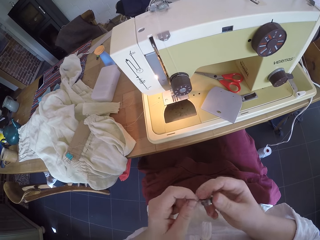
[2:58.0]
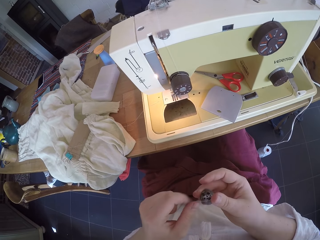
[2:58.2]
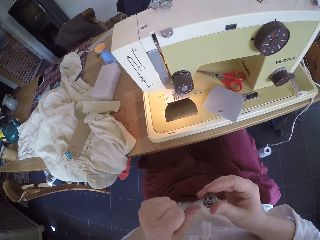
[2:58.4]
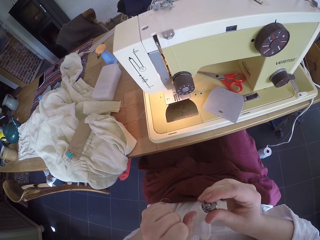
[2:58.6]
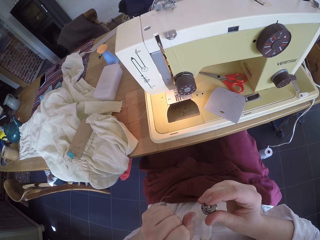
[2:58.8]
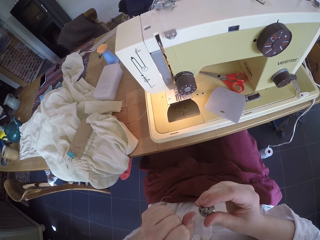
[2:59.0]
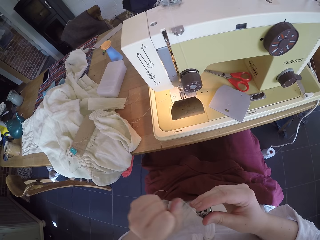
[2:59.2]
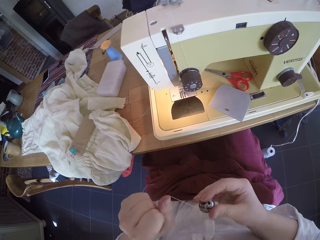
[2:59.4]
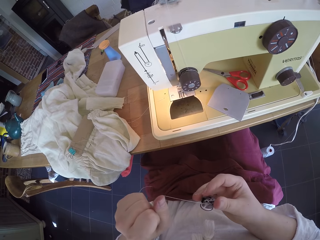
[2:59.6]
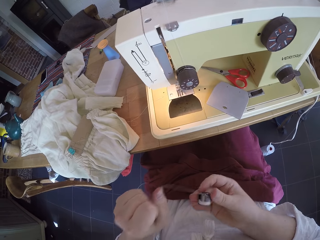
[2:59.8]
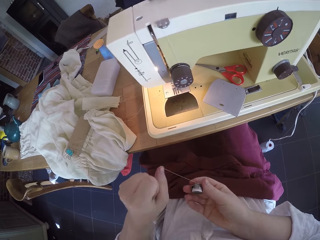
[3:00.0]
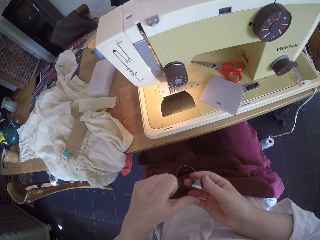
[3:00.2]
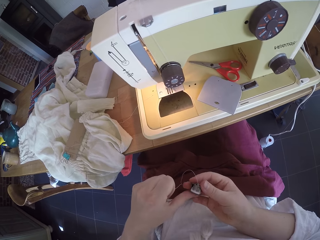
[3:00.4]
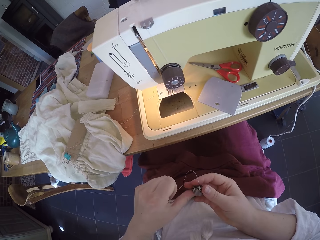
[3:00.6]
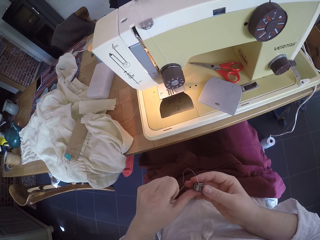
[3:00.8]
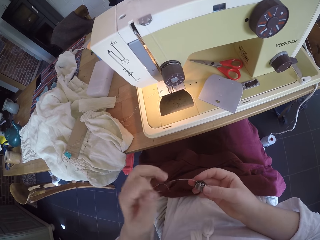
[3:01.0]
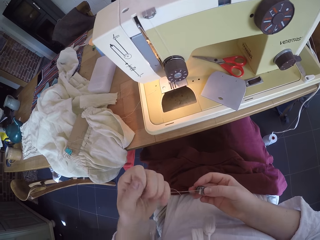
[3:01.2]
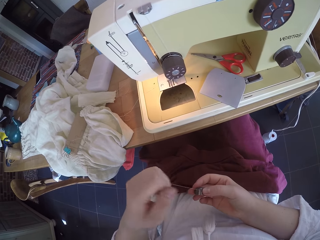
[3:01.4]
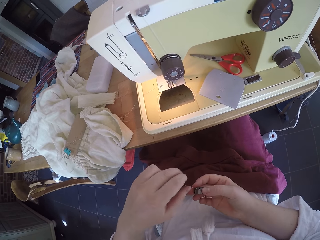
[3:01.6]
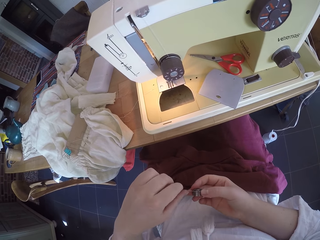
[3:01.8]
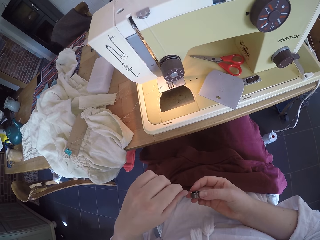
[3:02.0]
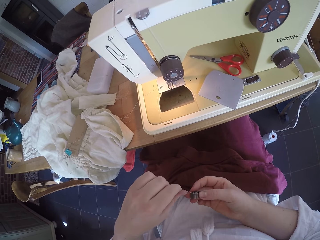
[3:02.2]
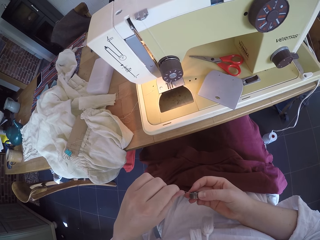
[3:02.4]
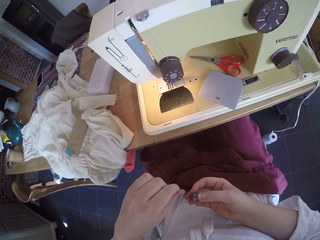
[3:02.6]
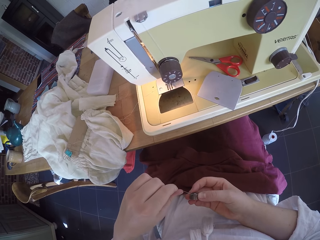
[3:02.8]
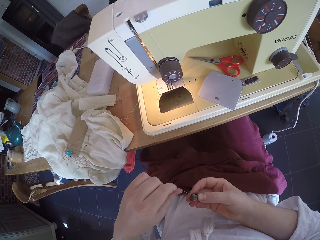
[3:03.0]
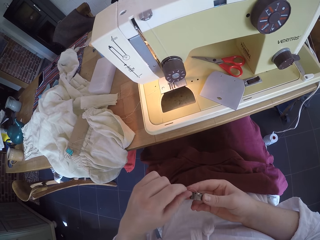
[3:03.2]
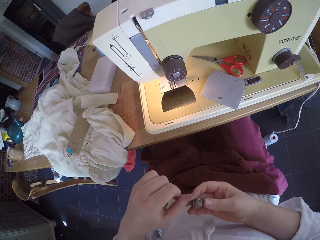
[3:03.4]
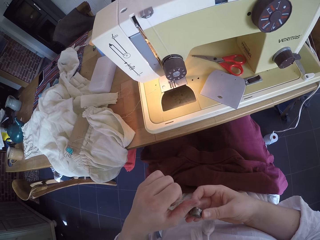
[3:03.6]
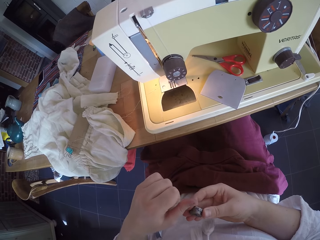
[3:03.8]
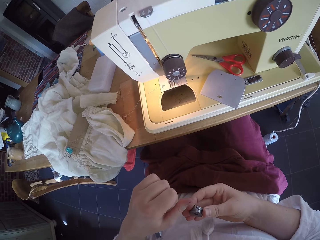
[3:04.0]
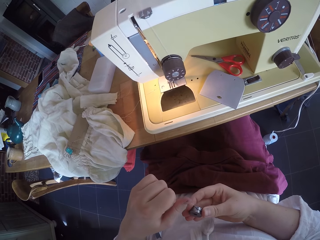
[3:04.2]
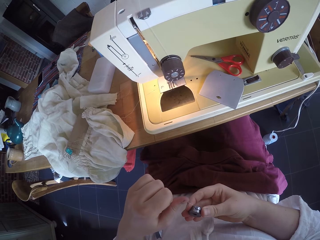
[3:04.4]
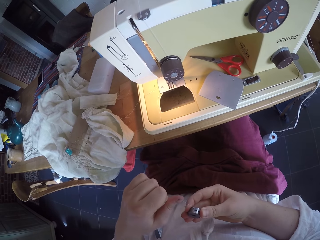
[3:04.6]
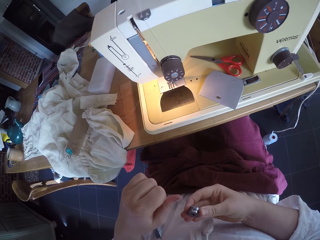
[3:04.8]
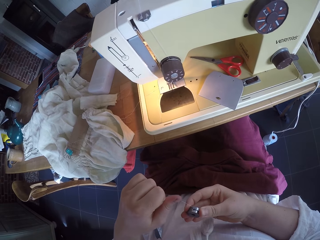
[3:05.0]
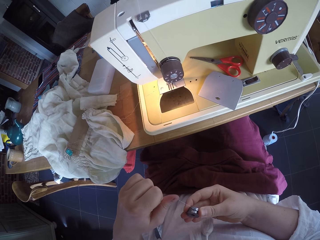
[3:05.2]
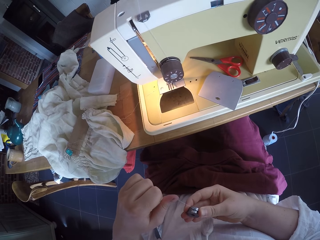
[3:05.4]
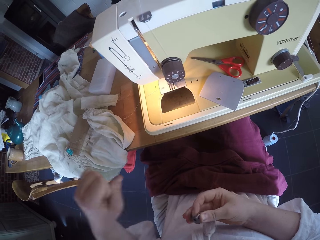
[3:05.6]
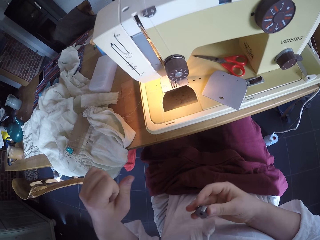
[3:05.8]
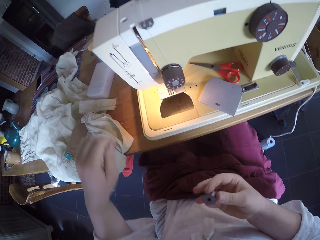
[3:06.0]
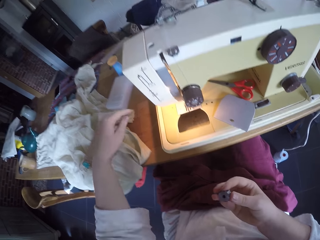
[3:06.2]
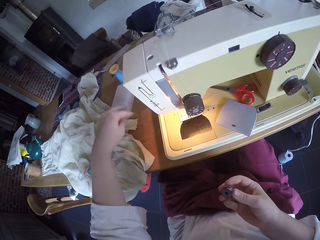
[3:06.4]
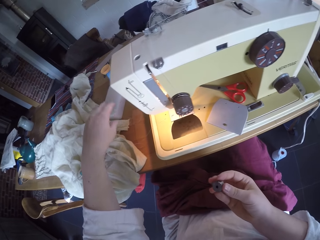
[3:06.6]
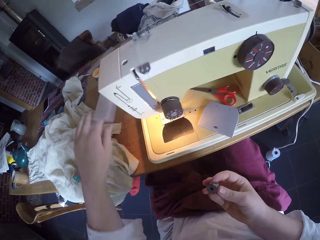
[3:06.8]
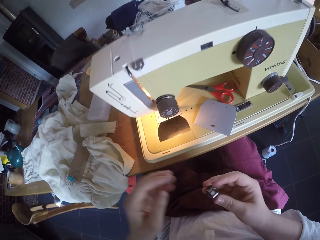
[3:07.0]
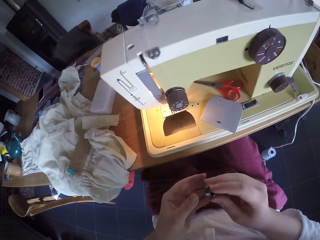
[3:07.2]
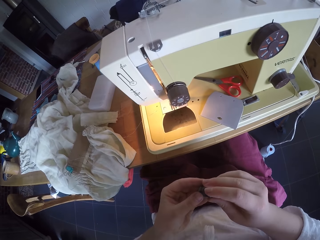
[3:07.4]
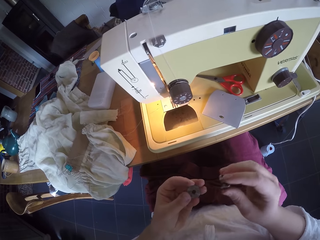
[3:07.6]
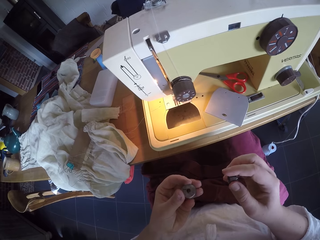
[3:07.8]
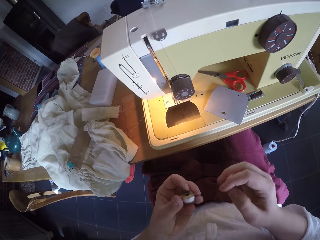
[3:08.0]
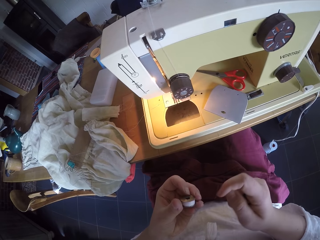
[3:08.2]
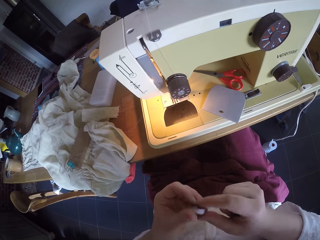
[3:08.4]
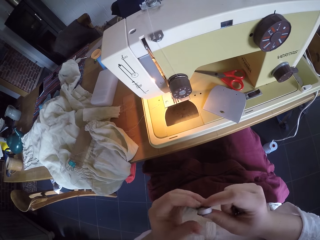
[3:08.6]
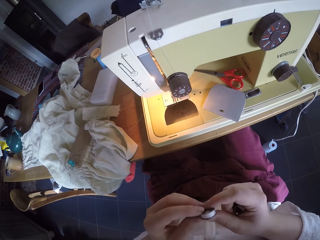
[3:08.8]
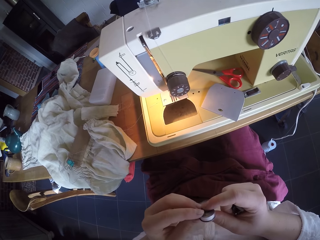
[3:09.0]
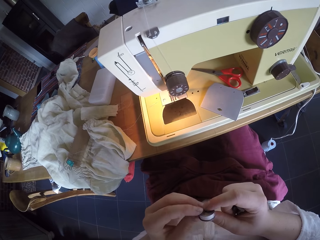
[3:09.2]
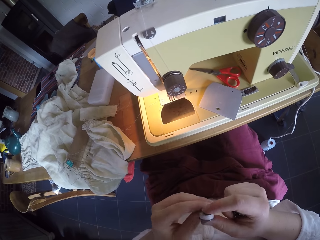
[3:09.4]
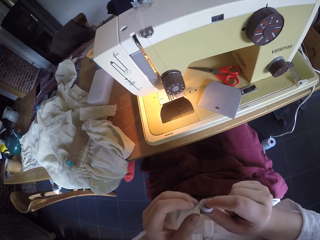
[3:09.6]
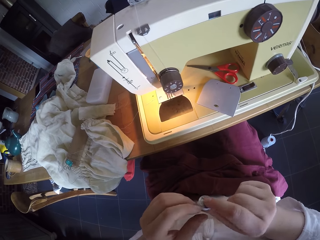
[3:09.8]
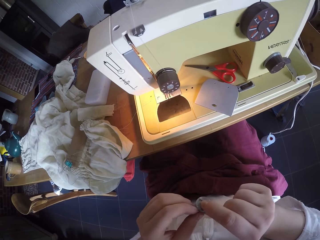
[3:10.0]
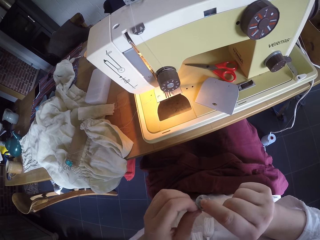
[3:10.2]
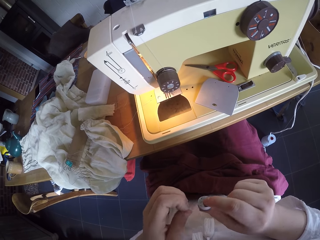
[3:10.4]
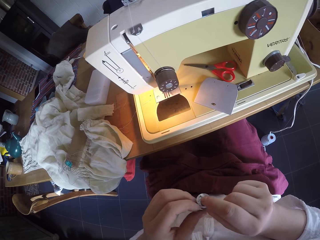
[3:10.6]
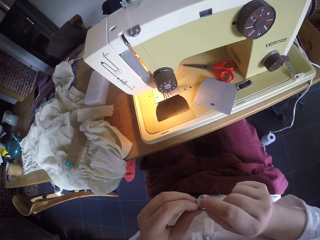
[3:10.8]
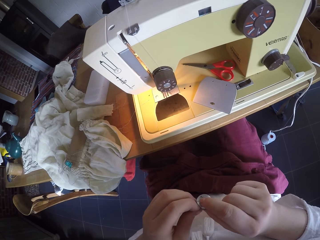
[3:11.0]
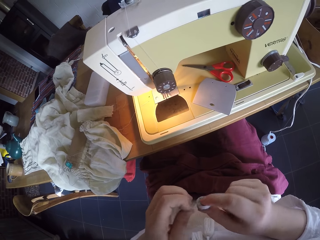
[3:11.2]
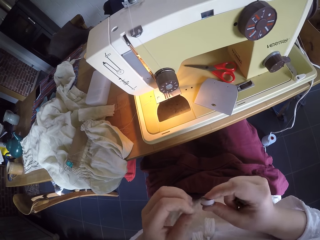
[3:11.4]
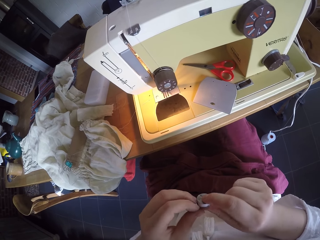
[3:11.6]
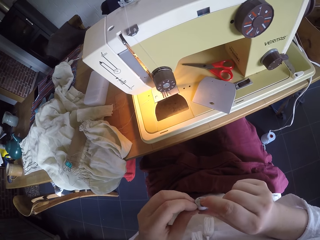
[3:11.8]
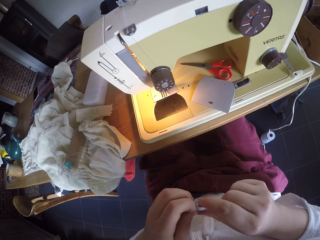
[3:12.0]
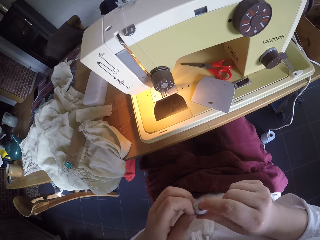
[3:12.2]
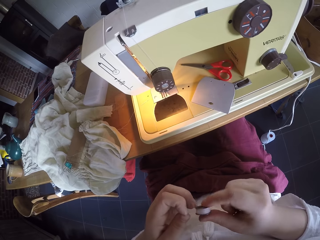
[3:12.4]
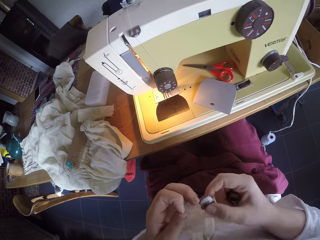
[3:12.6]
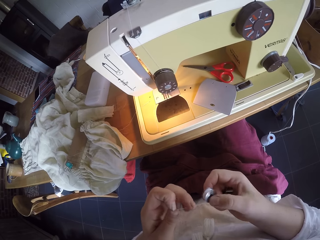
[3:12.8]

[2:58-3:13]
The camera wearer presses the bobbin with her thumb. She pulls a thread with her hand. She cuts the thread by pulling it. She puts the thread on the table. She detaches the bobbin from the bobbin case. She turns the bobbin with her hand. She pulls a thread with her hand. She spins out some thread from the bobbin.

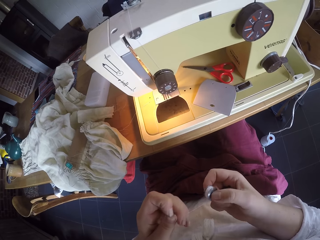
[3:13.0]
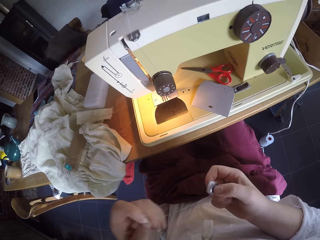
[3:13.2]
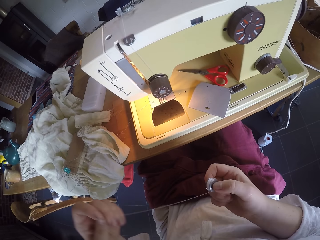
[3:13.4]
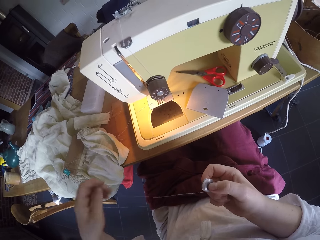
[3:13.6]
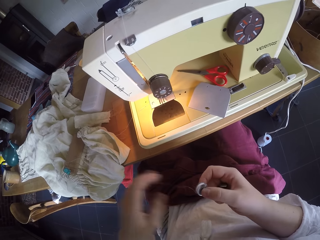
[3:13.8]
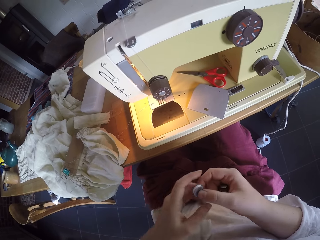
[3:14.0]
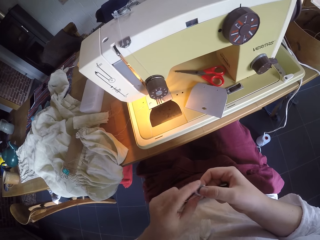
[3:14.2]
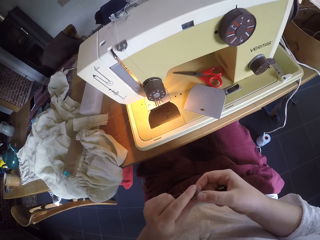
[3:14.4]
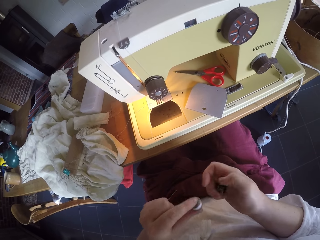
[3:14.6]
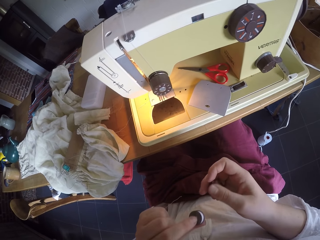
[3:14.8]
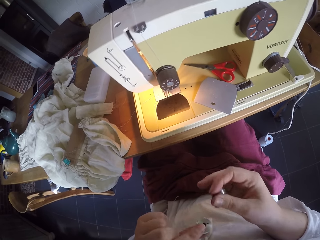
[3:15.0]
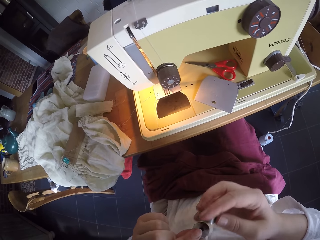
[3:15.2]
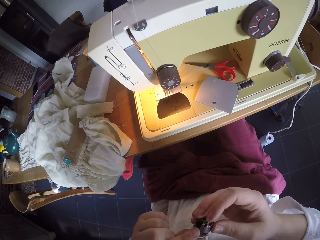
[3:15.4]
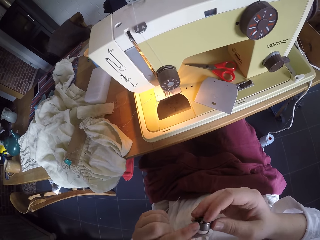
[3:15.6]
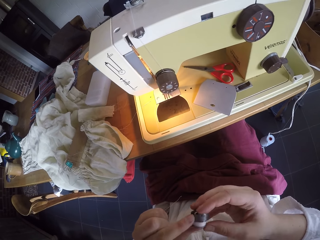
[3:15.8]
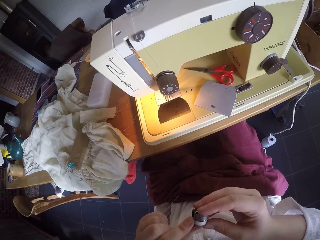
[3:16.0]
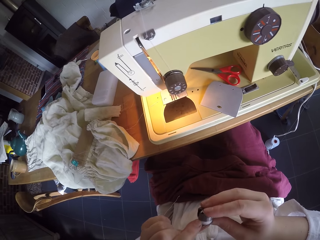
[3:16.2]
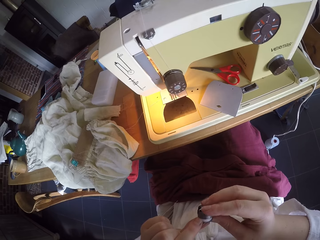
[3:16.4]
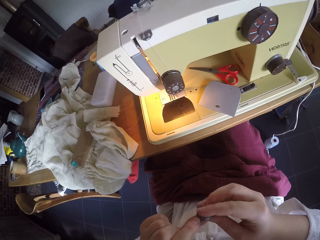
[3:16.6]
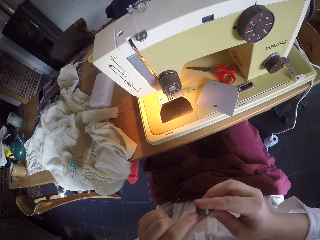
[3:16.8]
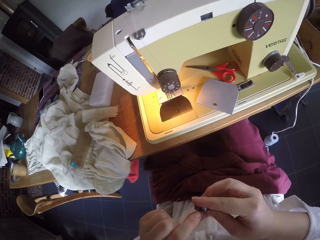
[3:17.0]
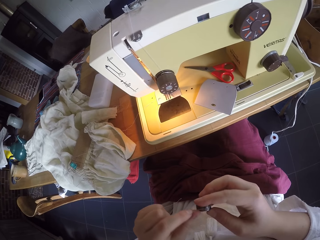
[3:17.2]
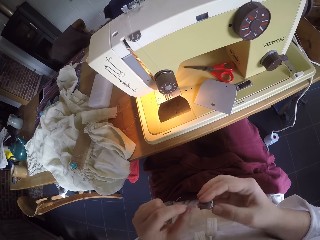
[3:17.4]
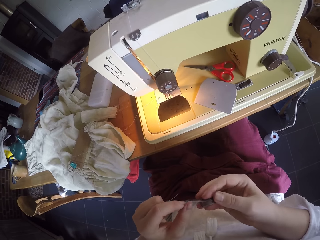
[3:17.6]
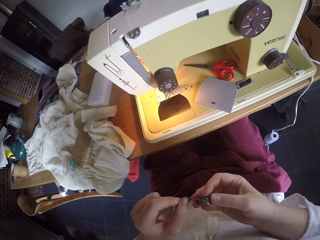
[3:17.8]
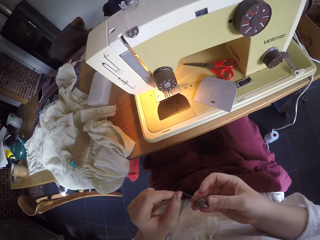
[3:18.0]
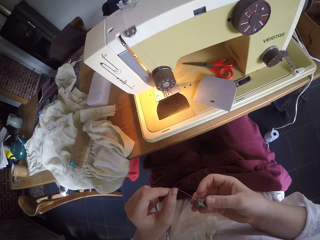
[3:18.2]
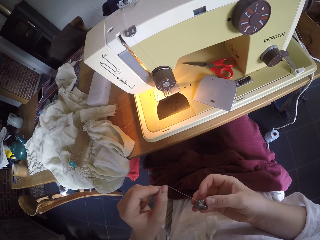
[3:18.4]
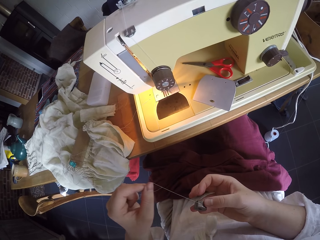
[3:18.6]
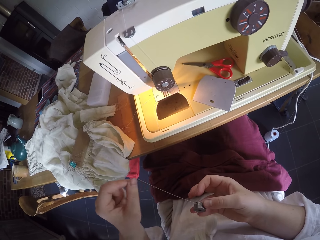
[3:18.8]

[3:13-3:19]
The camera wearer closes the needle bobbin case. She attaches the bobbin to the bobbin case. She pulls a thread with her hand. She stretches the thread.
